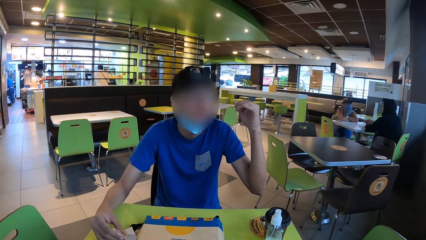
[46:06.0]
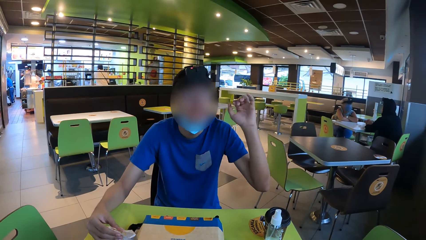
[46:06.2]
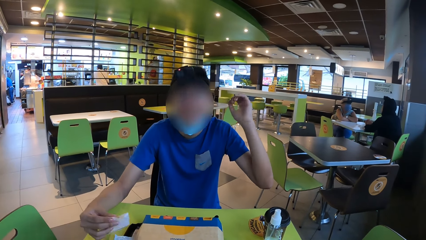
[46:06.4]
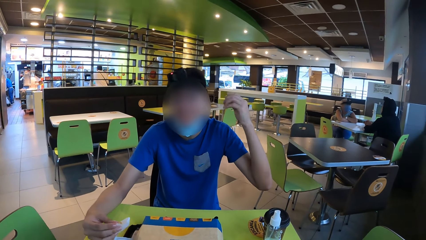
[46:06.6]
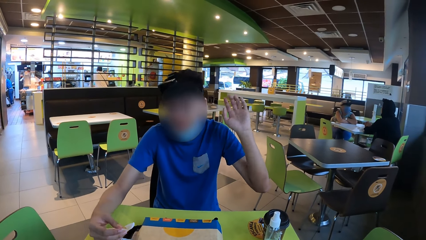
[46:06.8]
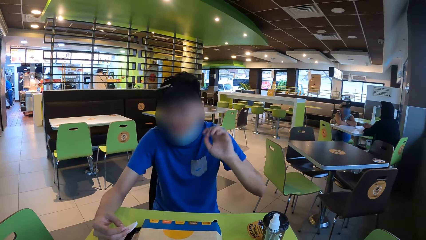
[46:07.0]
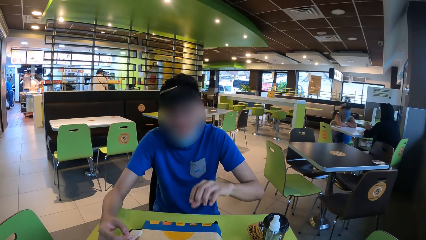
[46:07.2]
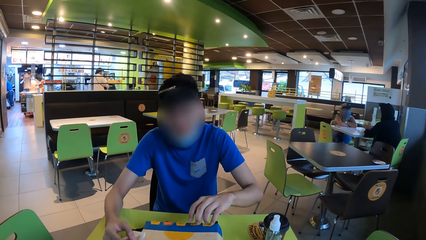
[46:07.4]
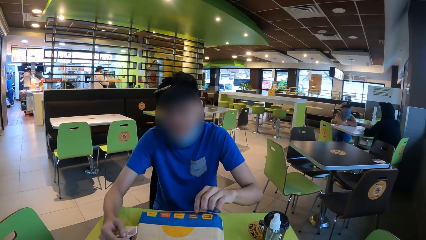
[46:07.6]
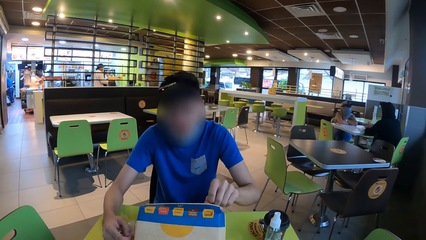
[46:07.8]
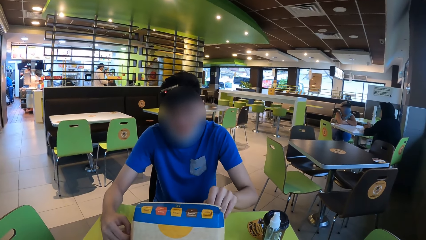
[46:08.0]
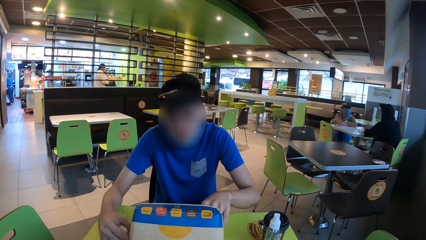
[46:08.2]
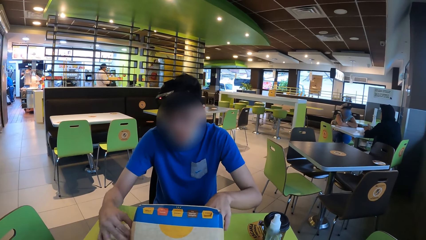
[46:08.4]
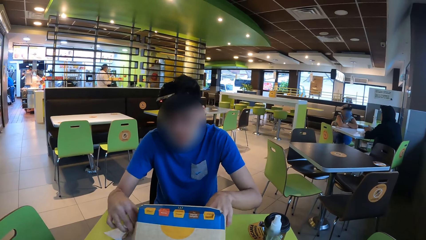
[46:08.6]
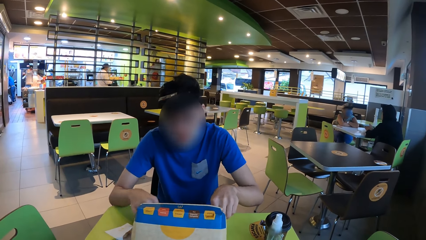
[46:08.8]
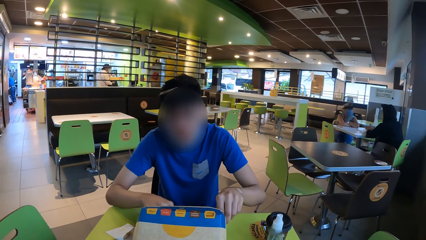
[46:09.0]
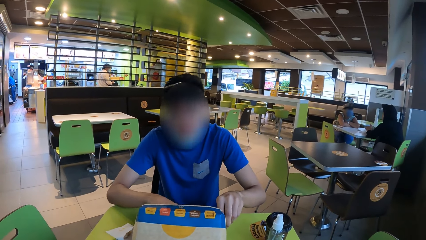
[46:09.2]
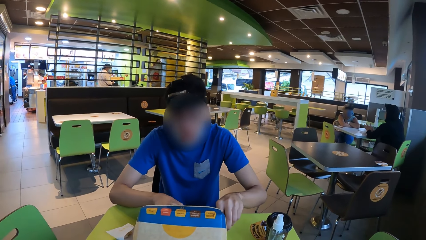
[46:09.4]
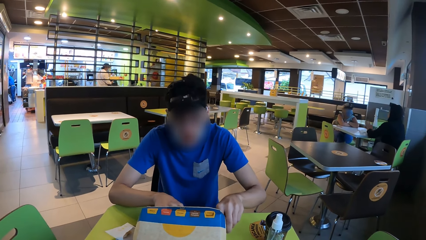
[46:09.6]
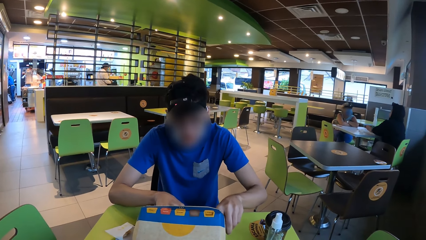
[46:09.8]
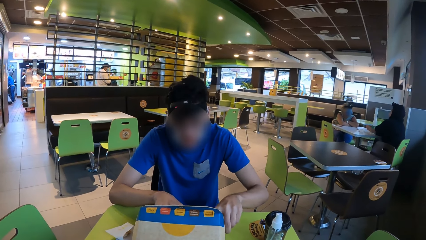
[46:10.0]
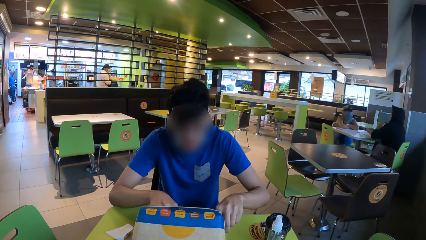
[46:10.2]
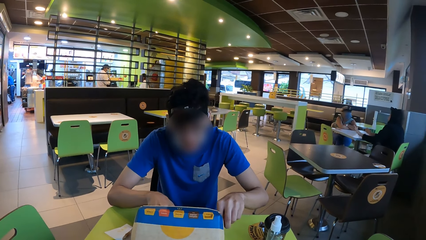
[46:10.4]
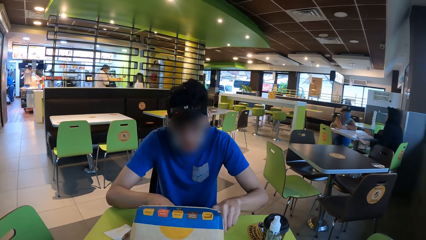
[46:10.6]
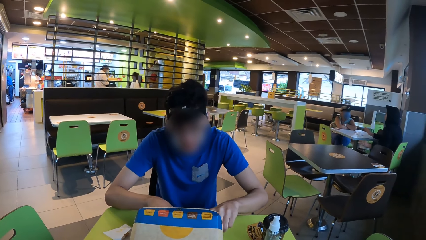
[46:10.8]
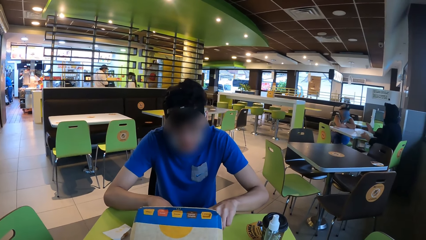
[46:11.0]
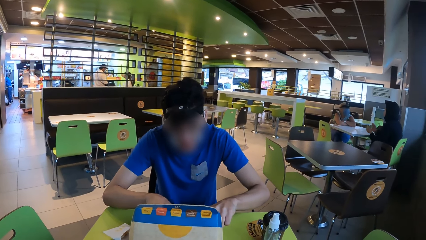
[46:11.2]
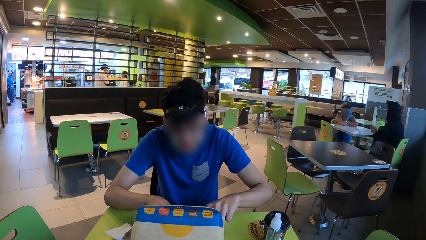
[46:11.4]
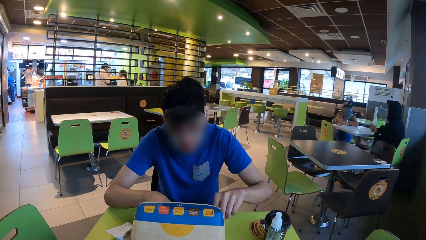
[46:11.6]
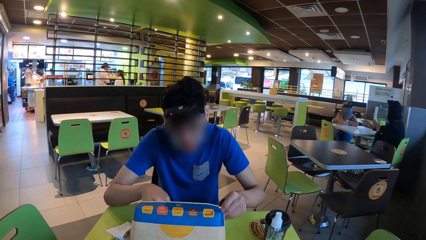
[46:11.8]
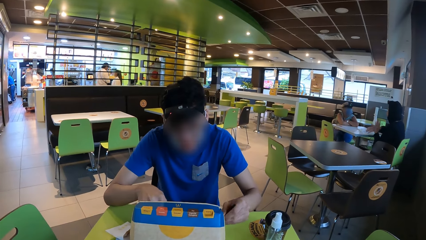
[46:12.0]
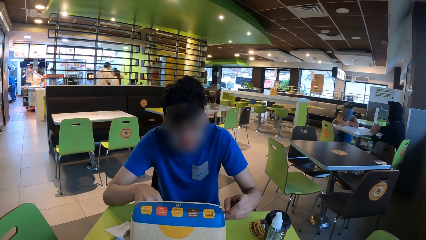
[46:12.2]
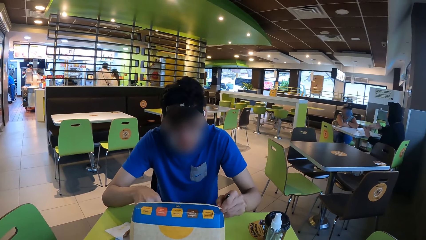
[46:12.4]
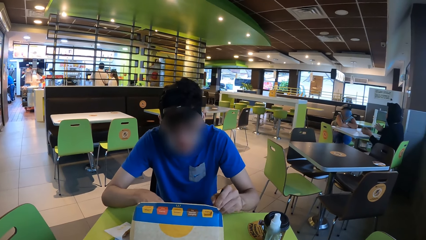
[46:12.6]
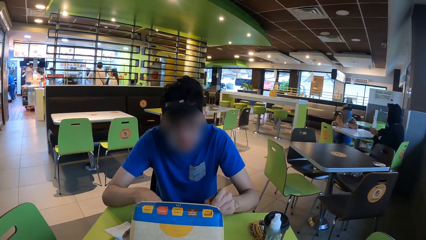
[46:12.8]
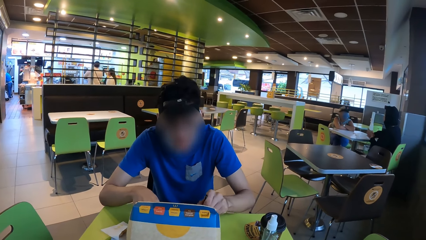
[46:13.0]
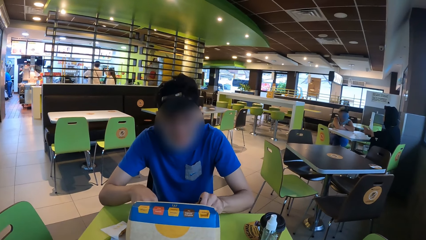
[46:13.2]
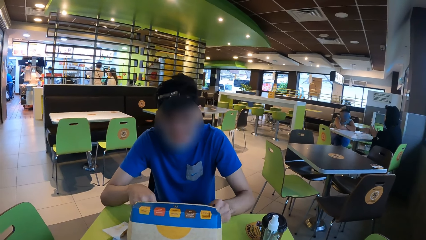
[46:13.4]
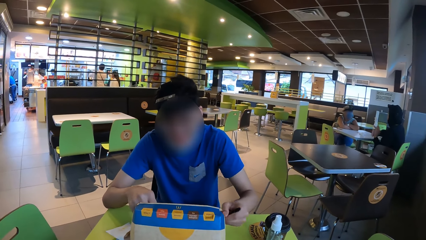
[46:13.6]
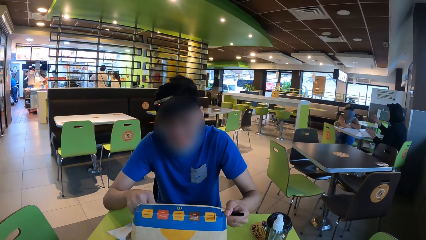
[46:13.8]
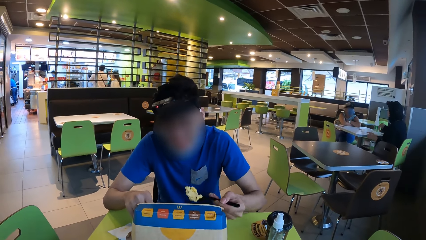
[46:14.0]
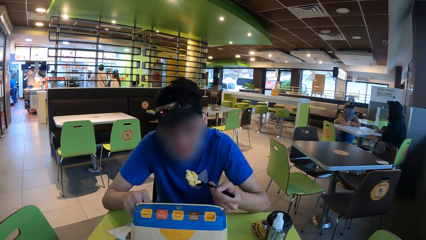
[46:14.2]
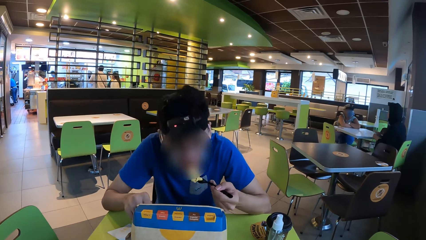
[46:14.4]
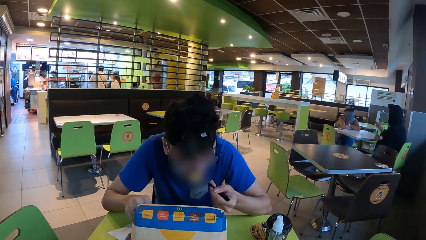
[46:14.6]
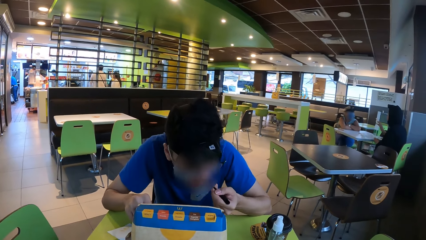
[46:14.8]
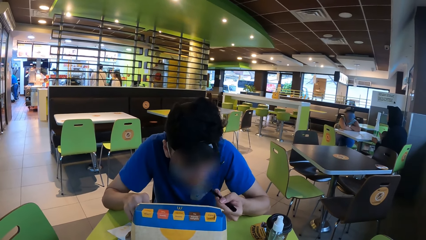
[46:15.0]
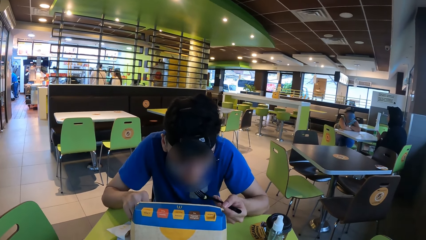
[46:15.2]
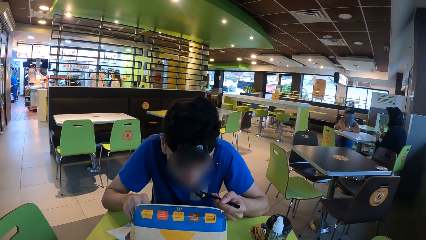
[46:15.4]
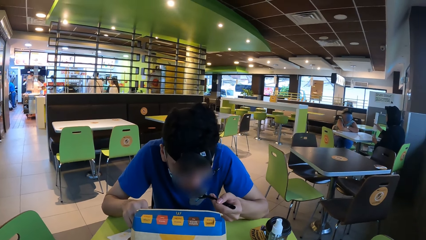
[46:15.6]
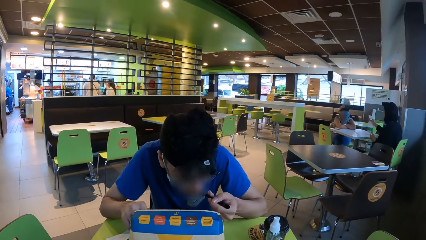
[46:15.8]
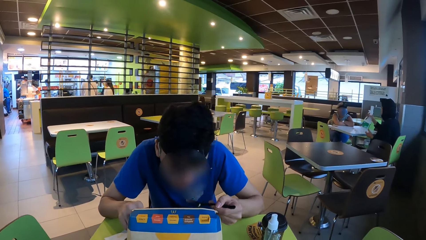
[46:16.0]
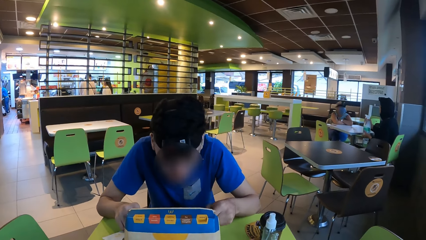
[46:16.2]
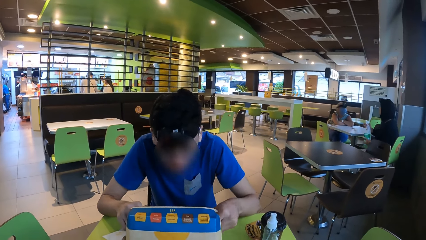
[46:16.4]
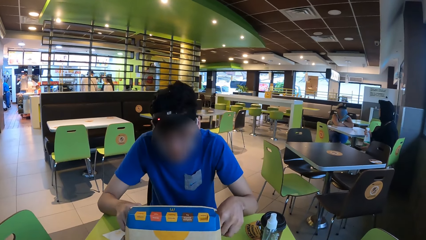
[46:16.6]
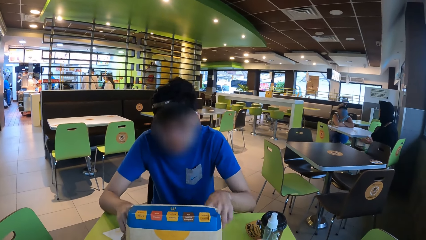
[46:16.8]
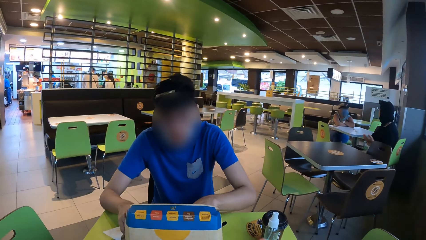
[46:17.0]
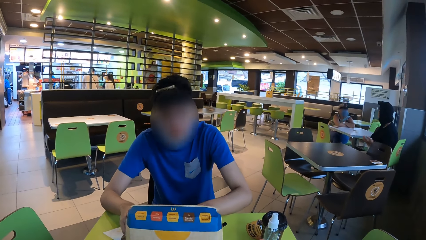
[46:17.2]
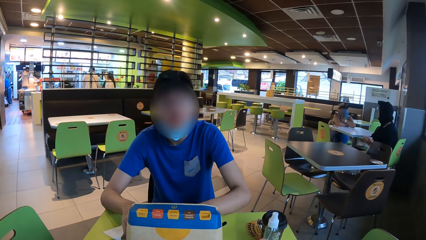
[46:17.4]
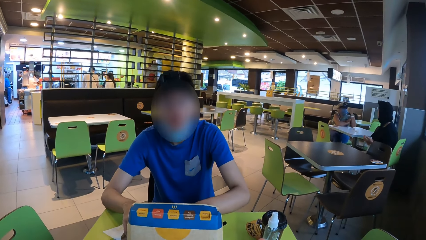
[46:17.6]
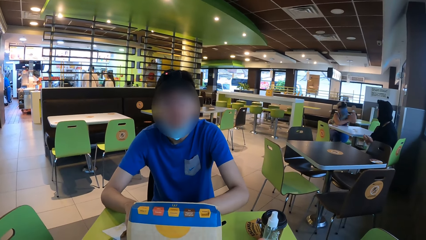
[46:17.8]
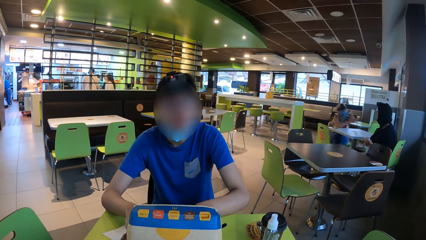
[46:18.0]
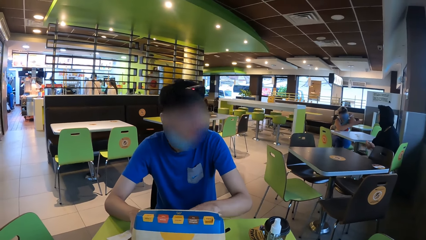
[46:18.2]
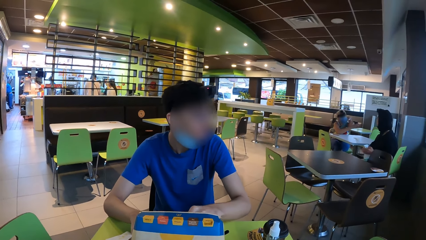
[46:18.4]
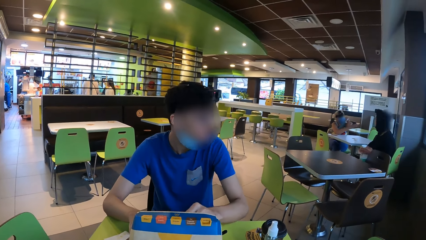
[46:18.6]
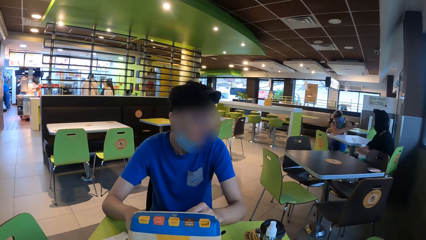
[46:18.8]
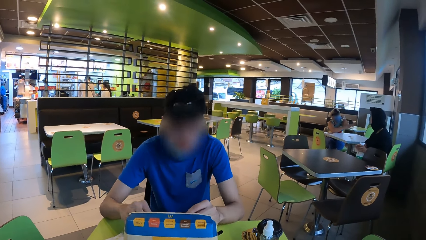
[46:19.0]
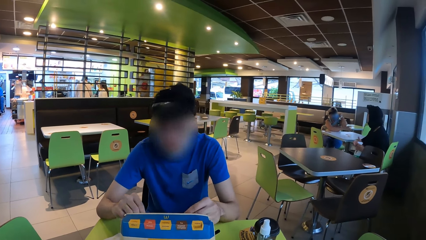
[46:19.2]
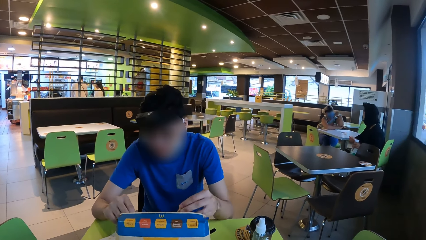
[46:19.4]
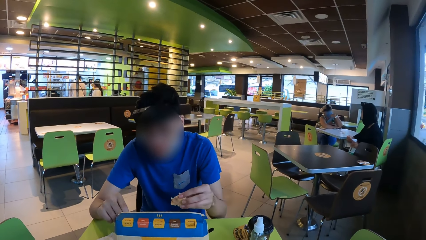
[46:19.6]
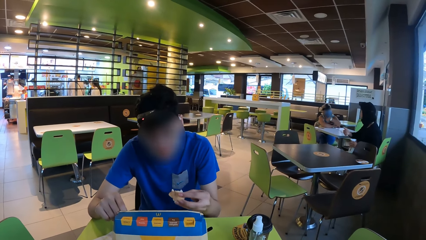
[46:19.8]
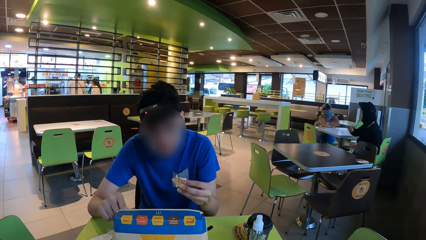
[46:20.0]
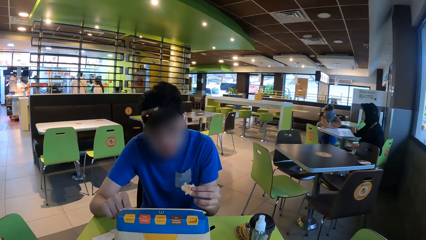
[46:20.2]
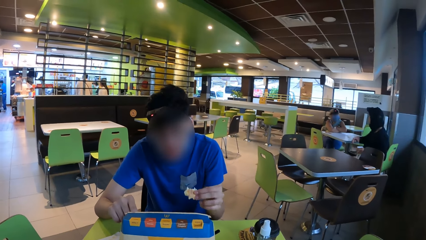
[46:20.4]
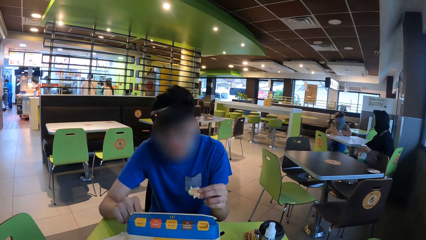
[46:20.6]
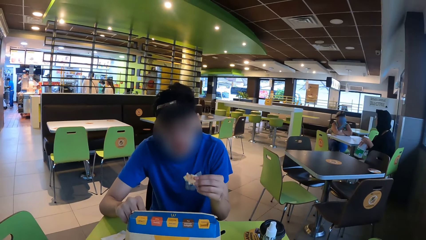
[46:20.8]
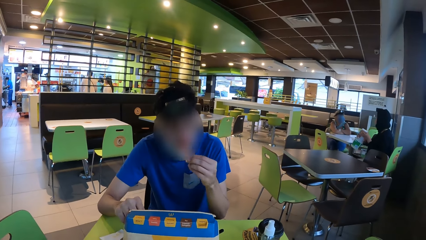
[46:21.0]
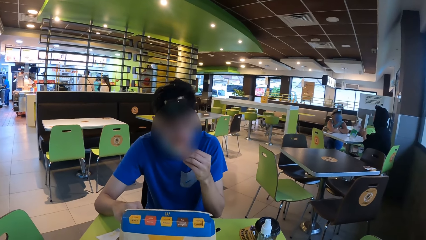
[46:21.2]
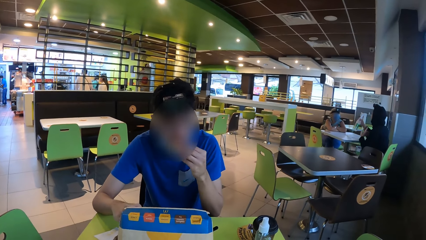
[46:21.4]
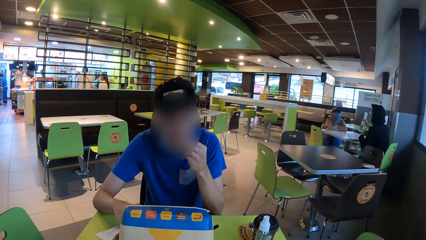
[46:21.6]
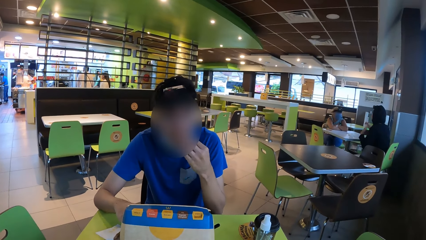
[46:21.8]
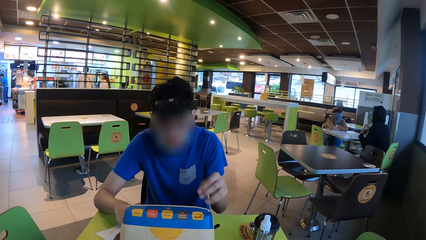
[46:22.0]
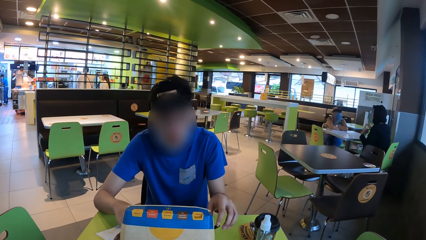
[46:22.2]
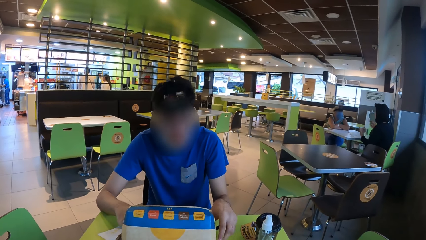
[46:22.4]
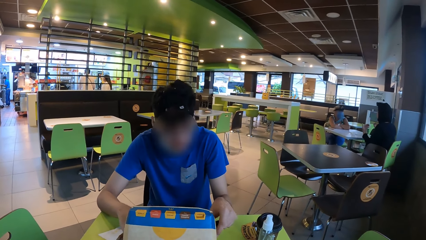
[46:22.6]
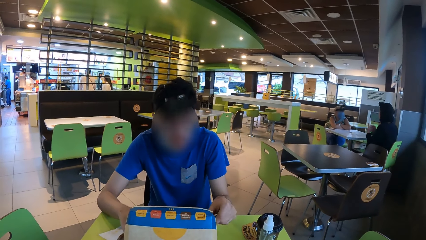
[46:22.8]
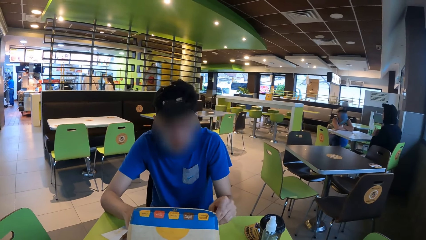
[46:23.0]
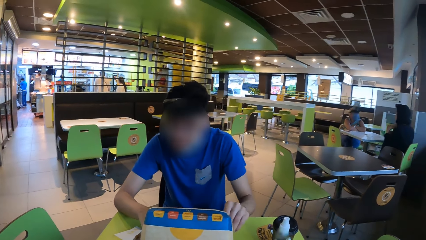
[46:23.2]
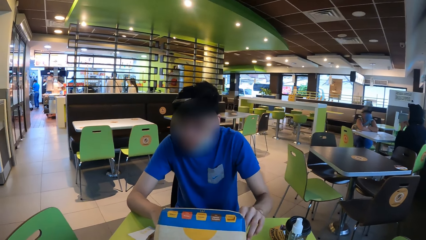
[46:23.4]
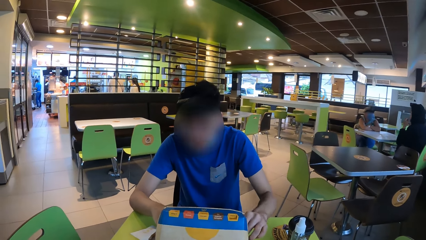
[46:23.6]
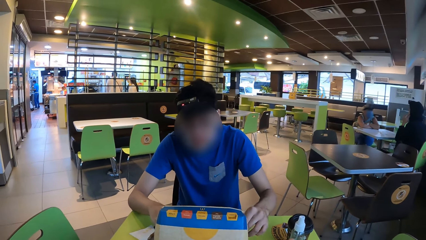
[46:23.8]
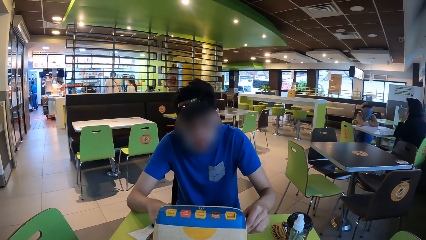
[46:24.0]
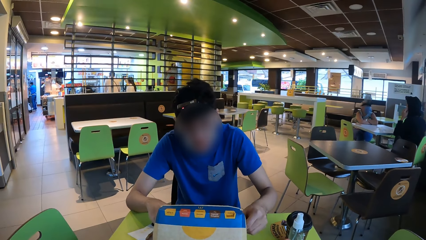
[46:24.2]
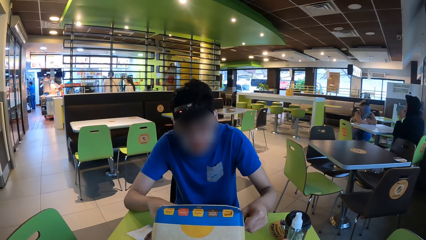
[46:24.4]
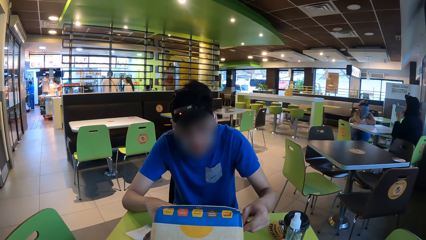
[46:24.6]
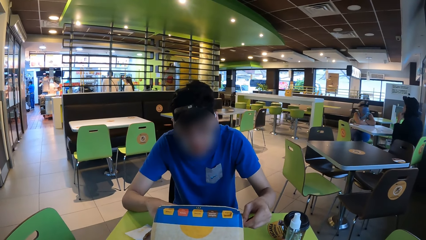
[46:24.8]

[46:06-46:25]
A man gestures to the camera wearer. The man opens the food box. The man puts the burger on the table. The man puts the food in the serviette paper in the food box. The man picks up the spoon from the food box. The man eats the snacks. The camera wearer looks at the man. The man puts the spoon in the food box. The man picks the food in the food box. The man eats. The camera wearer looks at the man. The man eats. The camera wearer picks up the spoon from the food box.
